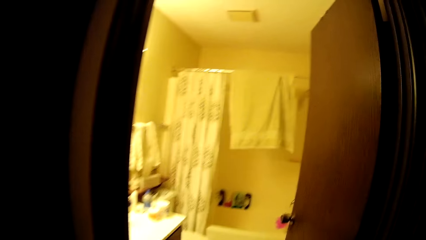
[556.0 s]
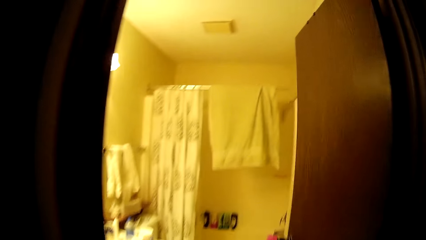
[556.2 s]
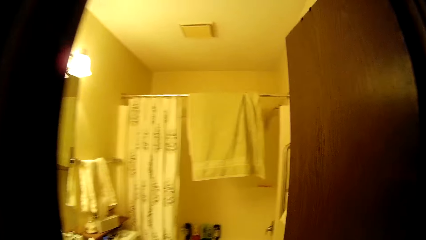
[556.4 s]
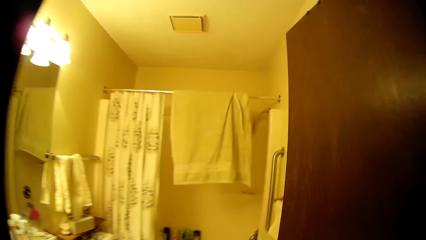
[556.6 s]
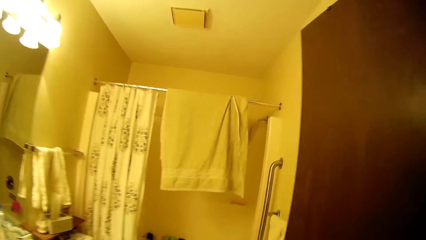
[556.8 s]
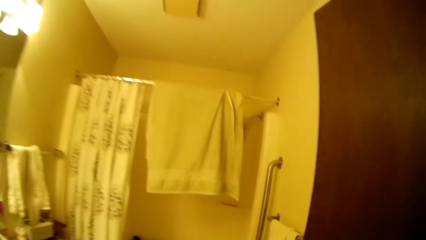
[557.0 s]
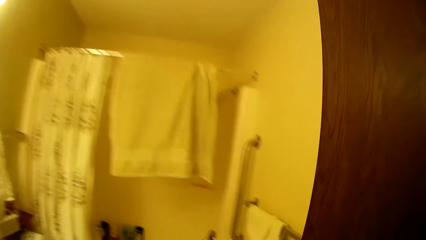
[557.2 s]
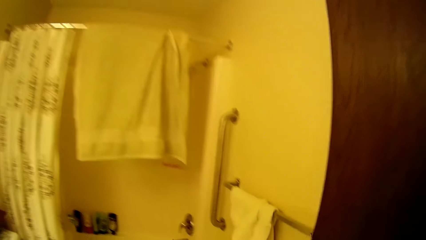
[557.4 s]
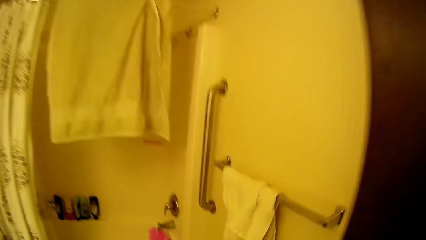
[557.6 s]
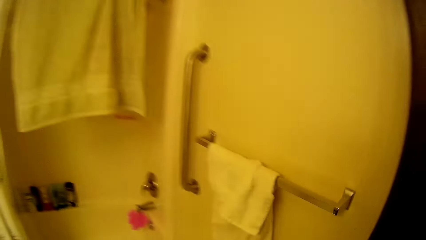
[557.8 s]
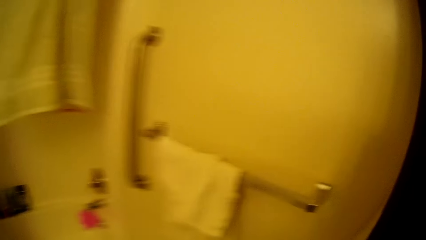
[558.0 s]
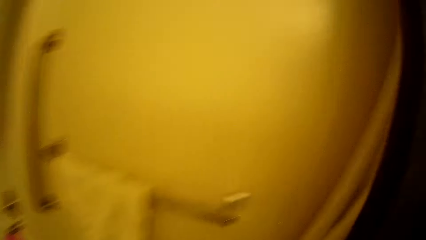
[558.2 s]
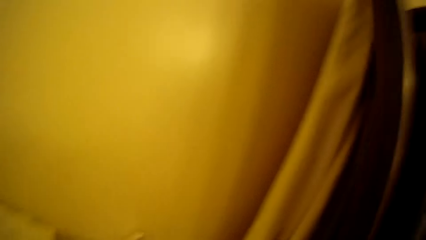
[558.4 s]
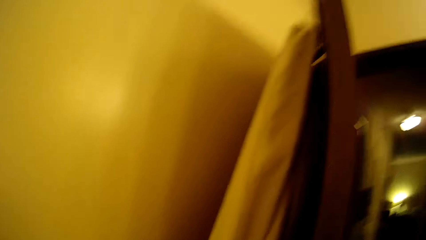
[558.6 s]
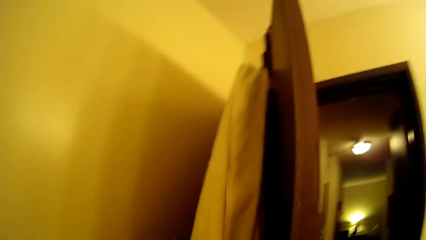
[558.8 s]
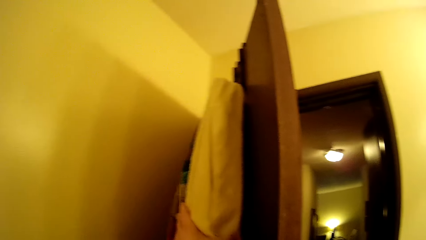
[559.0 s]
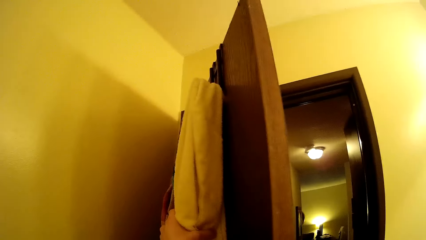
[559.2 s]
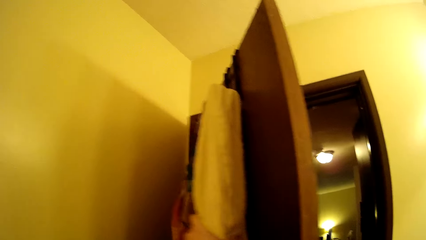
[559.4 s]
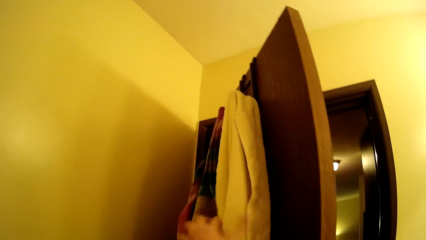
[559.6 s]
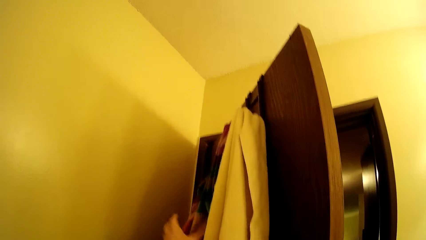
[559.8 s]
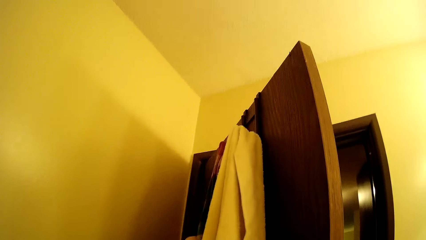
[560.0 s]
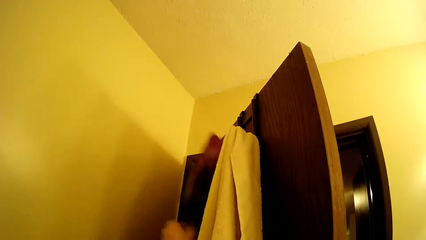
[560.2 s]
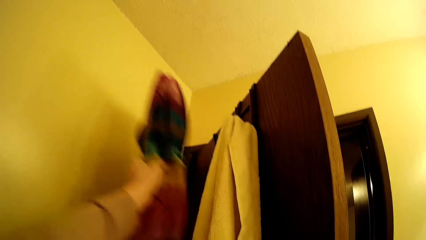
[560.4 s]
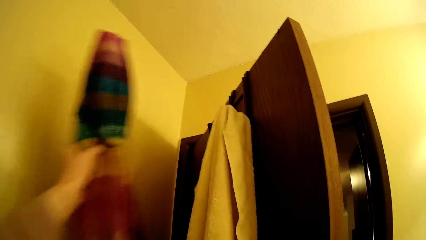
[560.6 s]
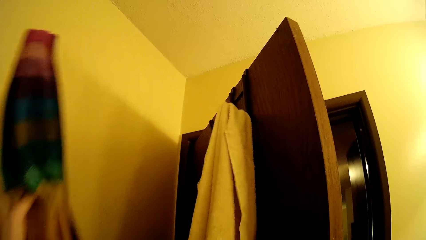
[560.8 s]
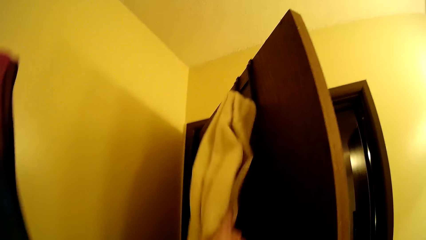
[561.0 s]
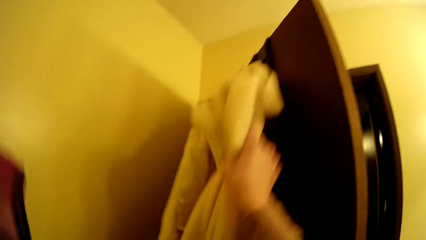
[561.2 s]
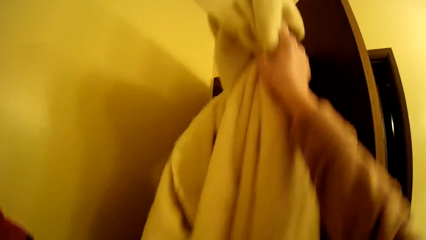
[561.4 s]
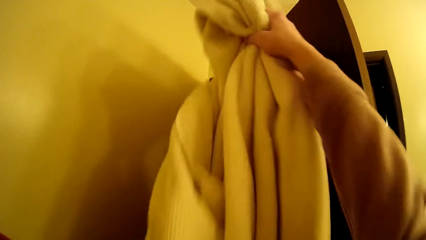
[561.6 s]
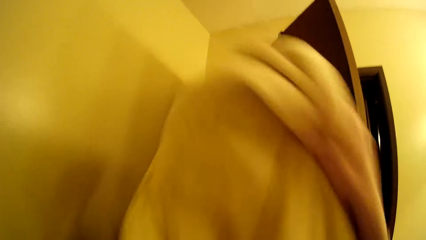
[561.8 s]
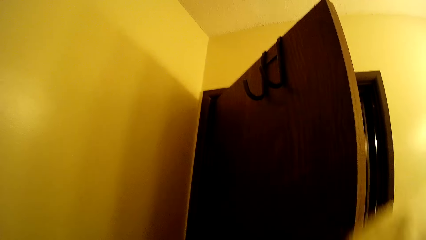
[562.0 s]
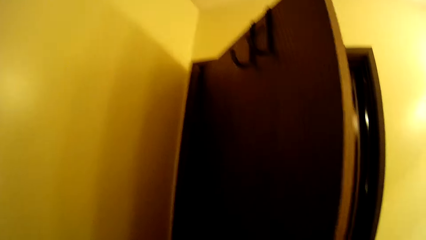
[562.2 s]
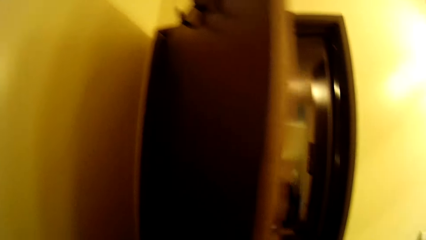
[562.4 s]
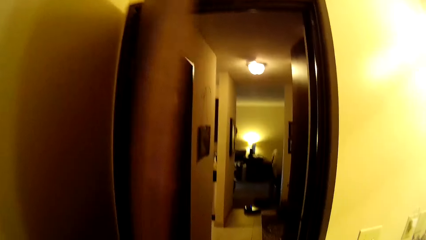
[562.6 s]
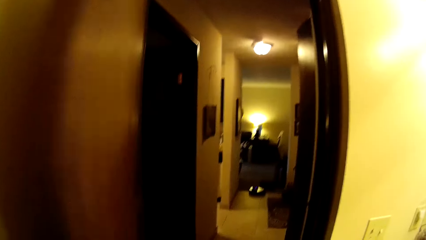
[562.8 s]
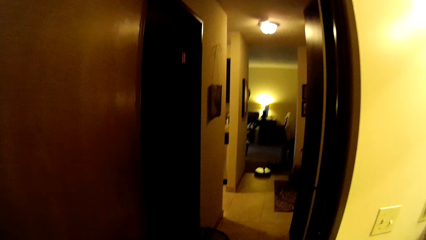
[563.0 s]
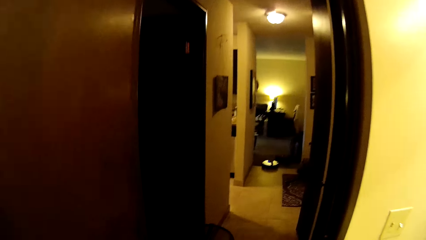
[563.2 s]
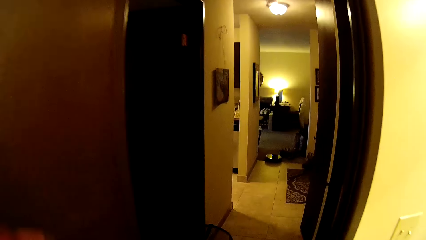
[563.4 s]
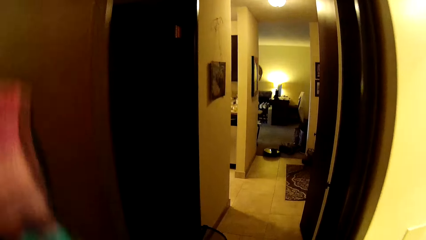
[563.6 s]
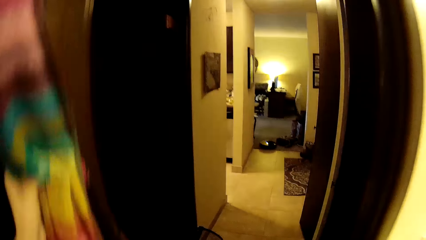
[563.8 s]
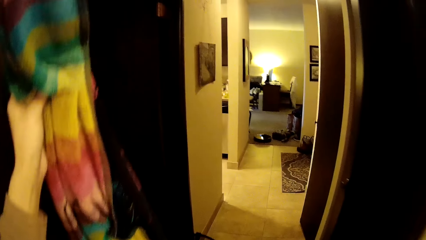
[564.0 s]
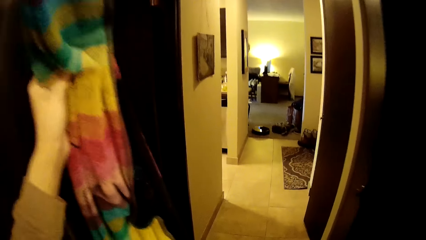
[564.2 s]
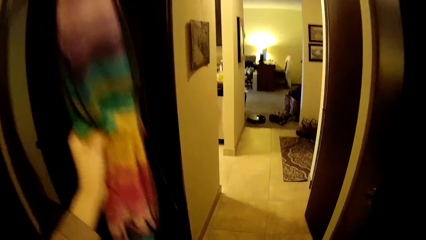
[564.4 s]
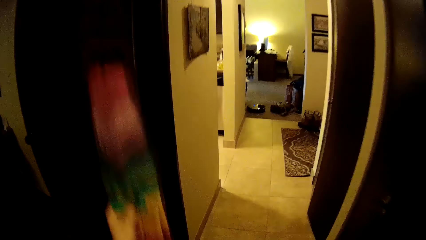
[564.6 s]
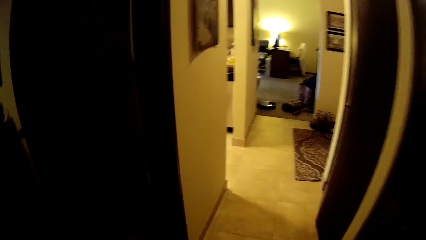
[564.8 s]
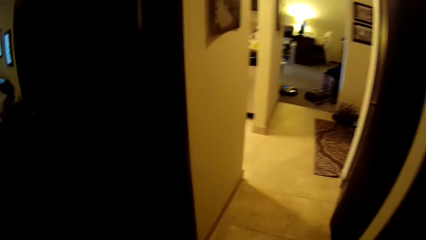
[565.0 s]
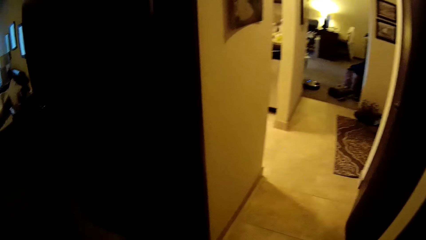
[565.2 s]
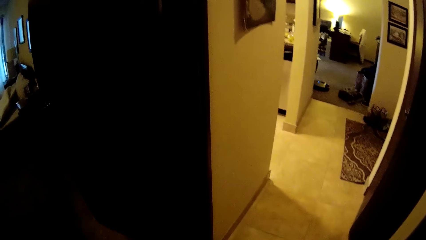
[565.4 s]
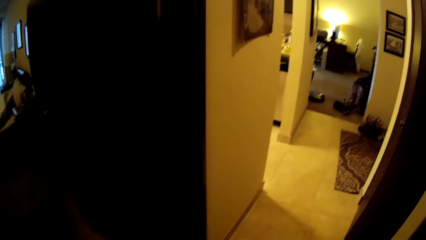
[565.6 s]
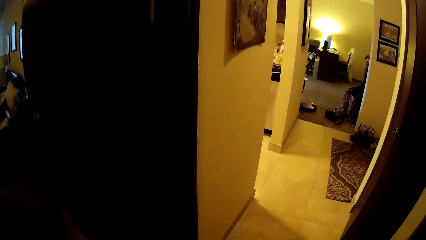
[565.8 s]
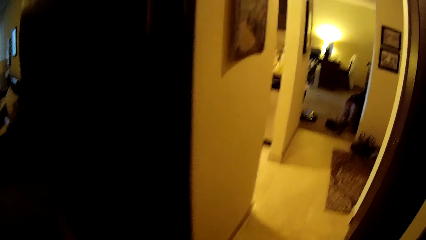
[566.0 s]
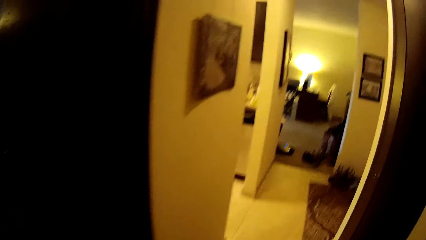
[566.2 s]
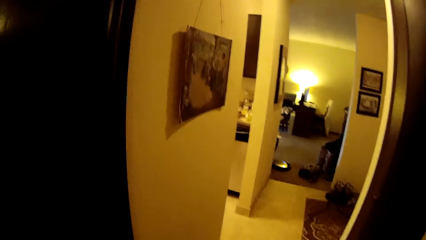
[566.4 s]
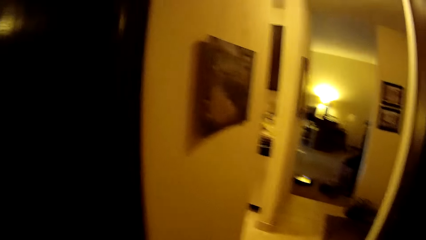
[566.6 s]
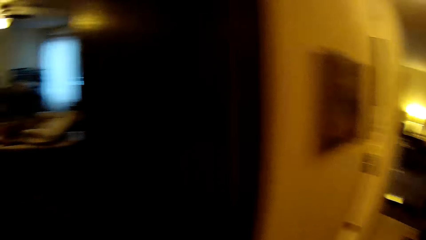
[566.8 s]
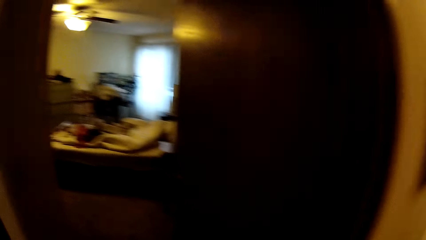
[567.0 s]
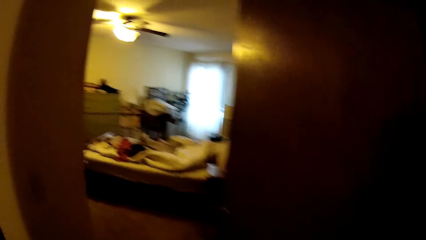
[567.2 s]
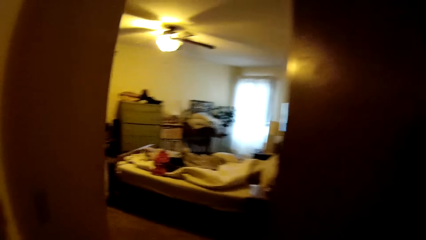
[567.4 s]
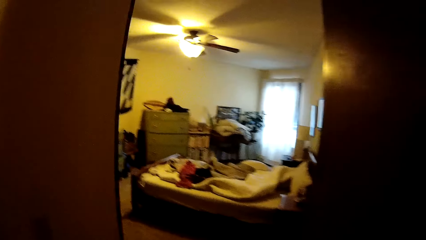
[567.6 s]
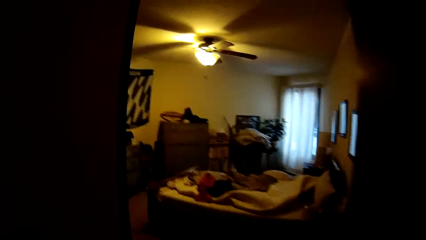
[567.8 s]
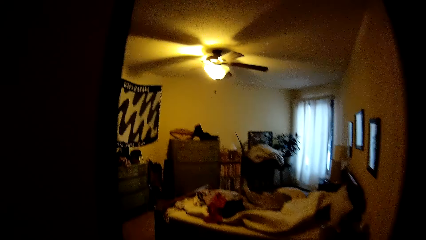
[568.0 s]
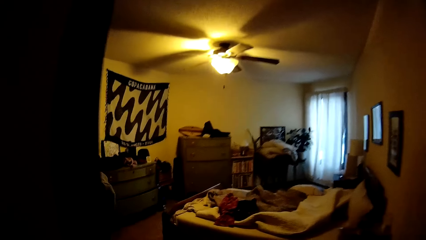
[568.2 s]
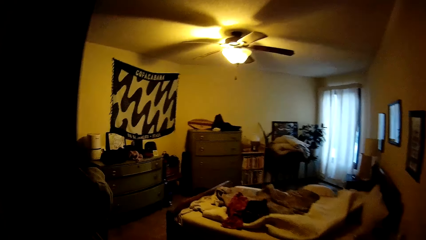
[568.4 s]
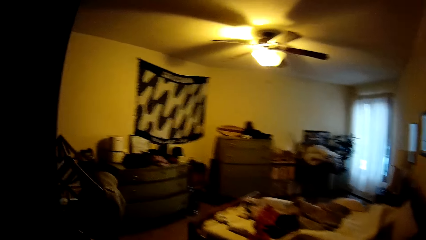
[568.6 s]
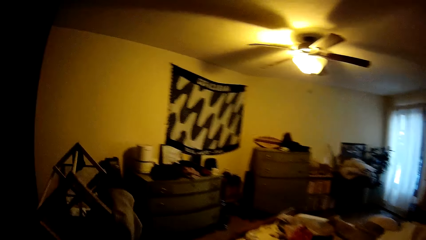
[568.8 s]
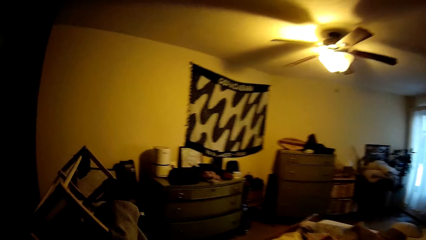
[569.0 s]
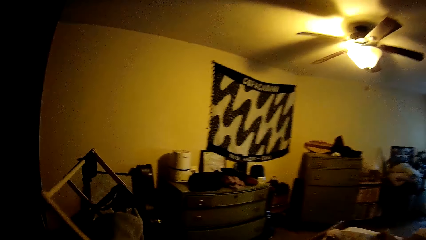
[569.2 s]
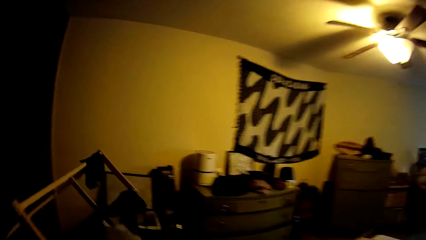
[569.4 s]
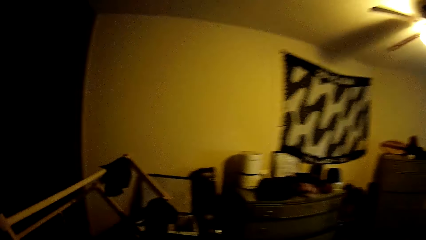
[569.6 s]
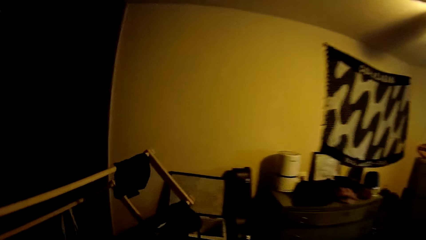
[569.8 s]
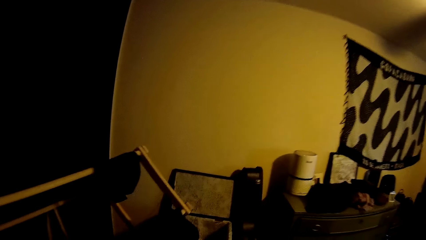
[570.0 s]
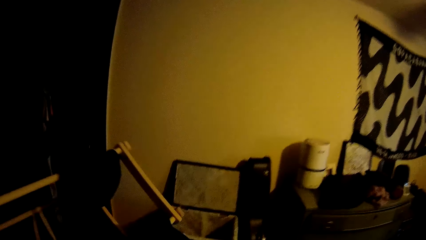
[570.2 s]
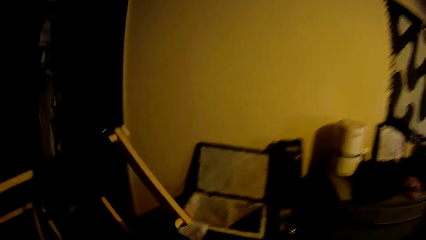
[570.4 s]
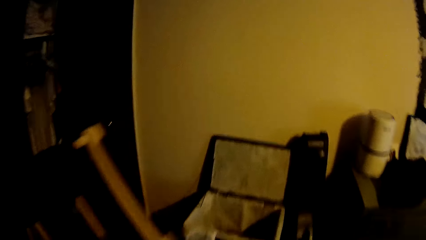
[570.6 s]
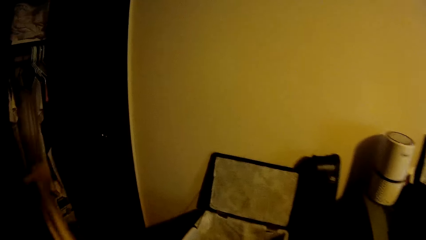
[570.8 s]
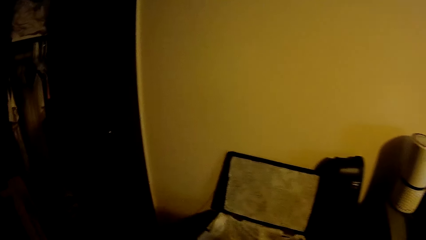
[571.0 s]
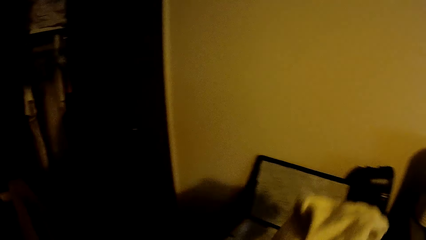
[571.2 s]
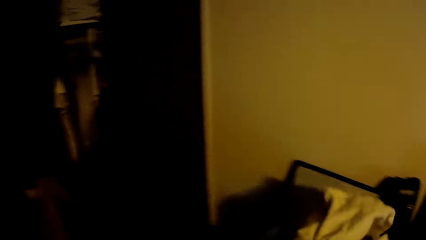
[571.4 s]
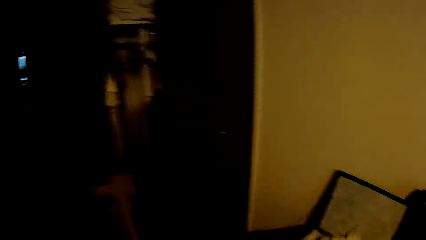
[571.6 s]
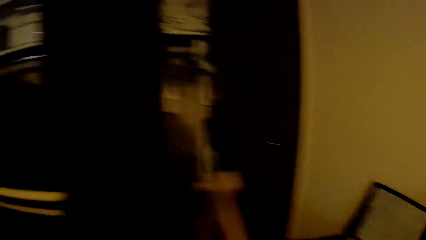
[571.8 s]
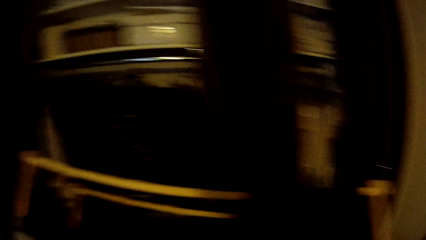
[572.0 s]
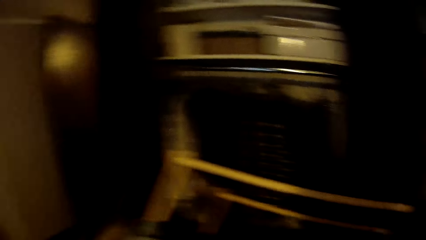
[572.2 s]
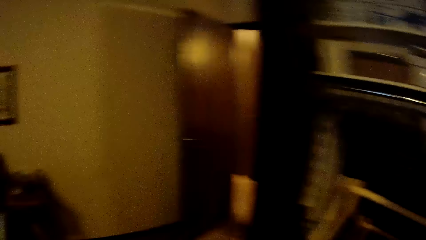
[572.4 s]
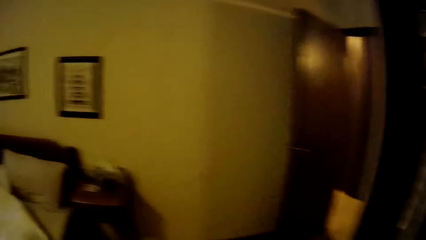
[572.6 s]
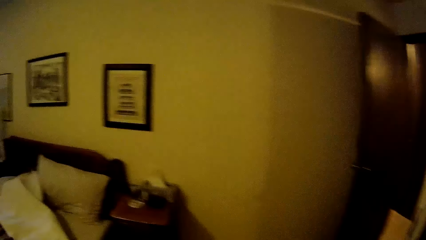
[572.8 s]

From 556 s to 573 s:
The camera wearer enters the bathroom. She touches a white towel on a hook with her left hand. She grabs a coloured towel from a hook with her left hand. She grabs the white towel from the hook with her right hand. She lifts up clothes. She puts her hand down. She walks from the bathroom into the bedroom. She drops the white towel into a laundry basket or suitcase with her right hand.
